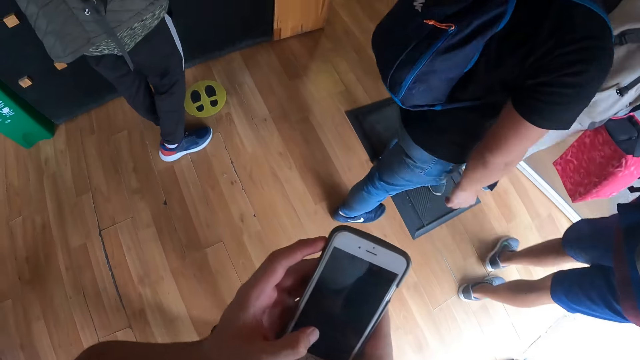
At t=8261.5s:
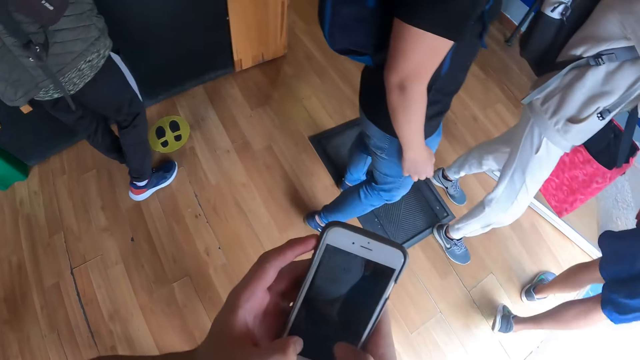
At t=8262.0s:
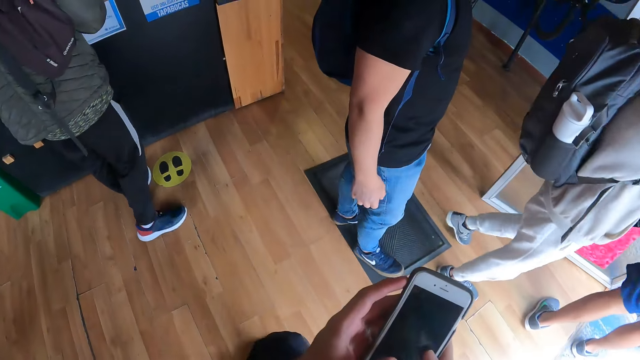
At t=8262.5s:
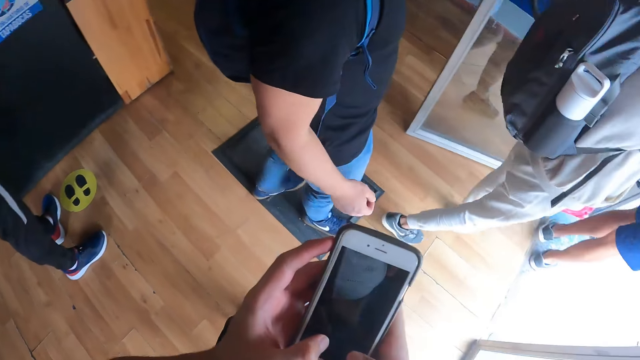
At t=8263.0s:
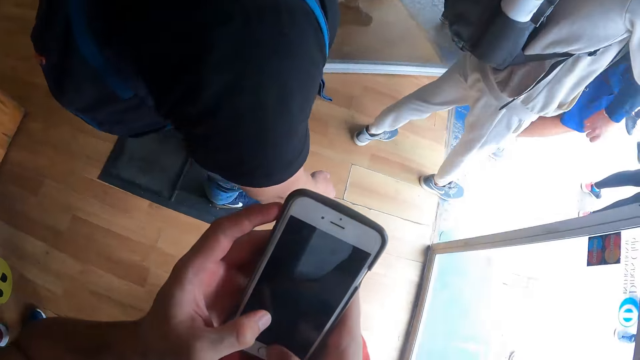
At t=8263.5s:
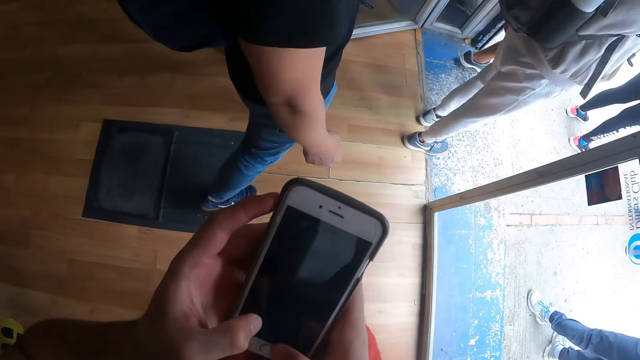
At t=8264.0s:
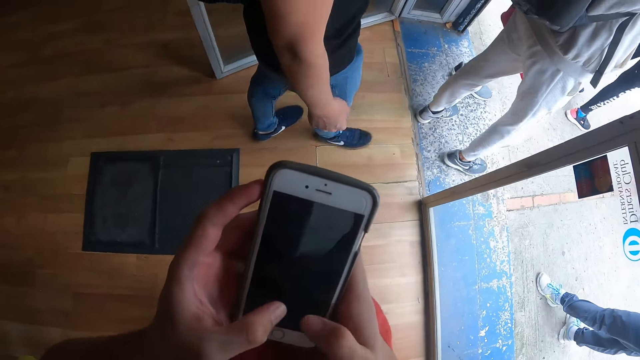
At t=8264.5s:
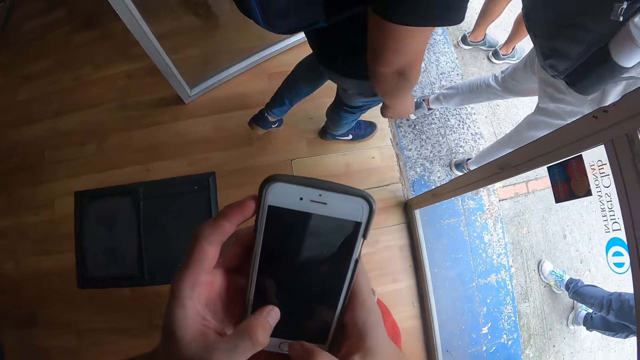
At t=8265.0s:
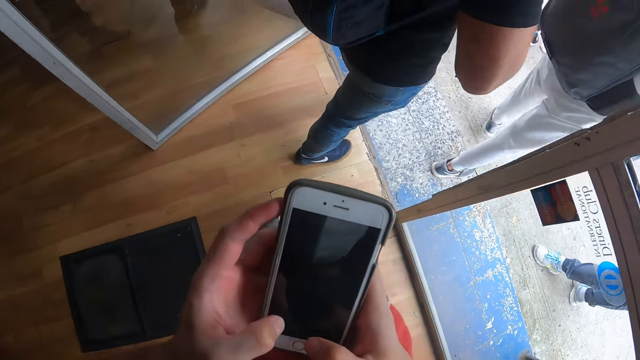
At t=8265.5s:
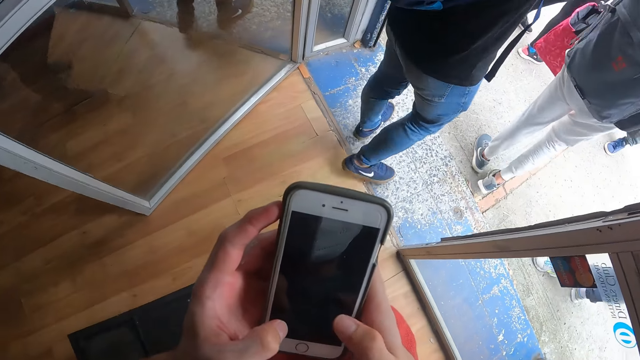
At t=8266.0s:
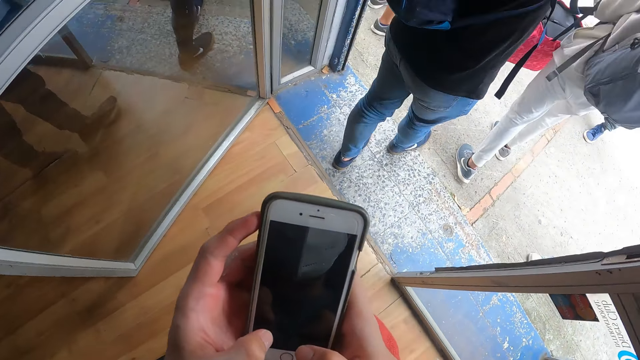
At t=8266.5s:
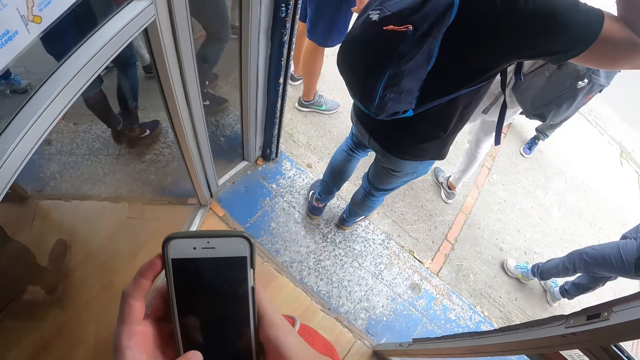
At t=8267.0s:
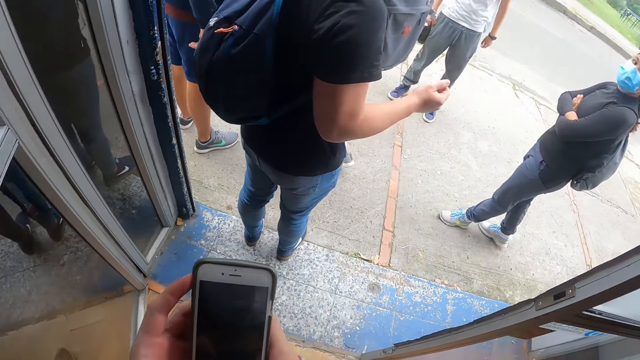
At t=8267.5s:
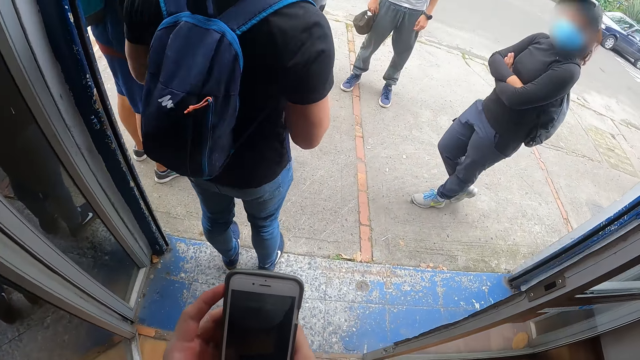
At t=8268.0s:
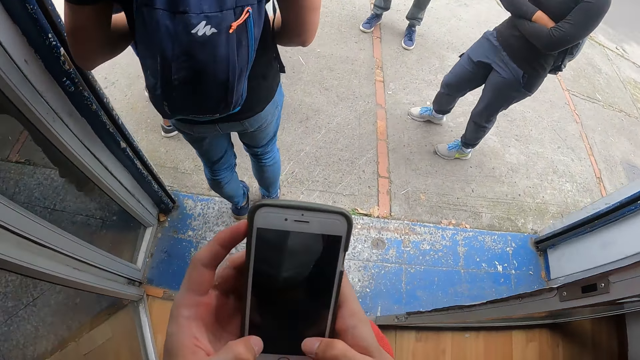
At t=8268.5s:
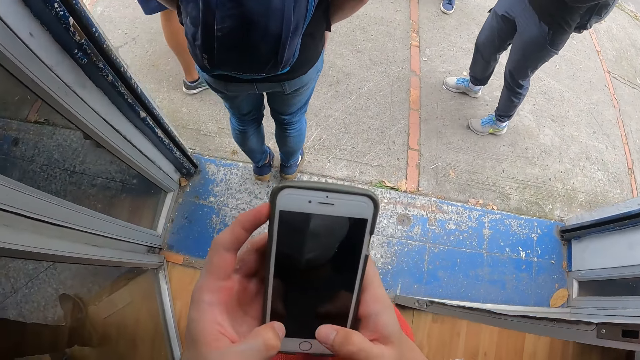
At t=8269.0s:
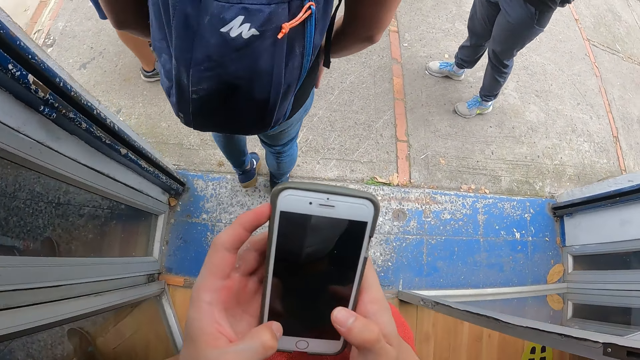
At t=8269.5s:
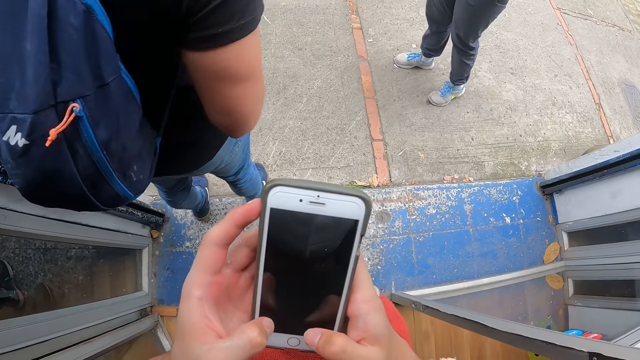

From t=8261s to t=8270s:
A man walks outside. The camera wearer walks outside through the glass door.

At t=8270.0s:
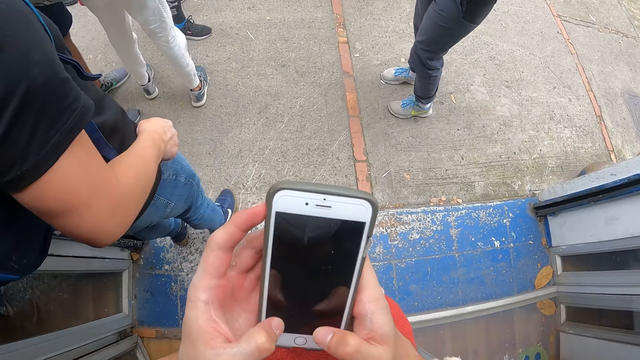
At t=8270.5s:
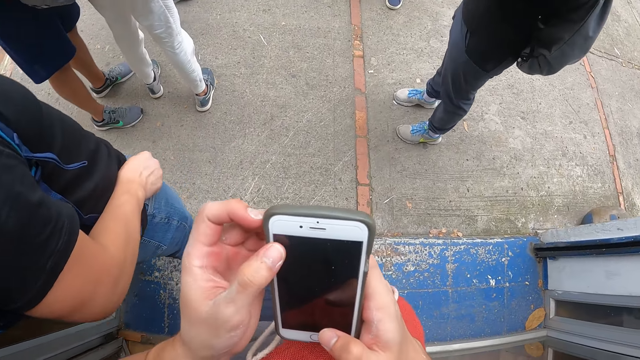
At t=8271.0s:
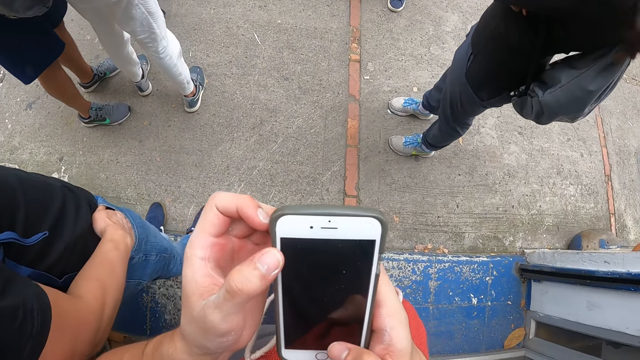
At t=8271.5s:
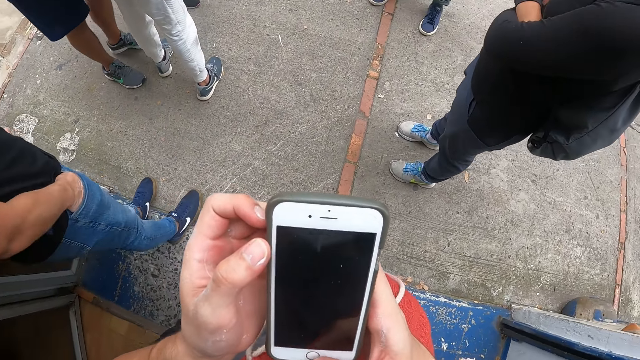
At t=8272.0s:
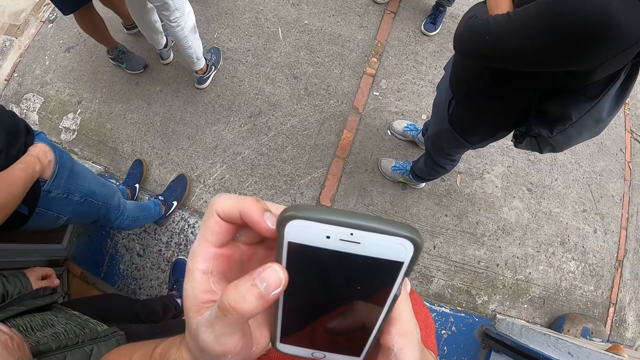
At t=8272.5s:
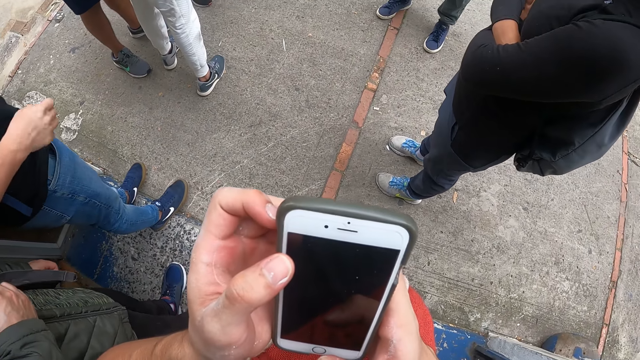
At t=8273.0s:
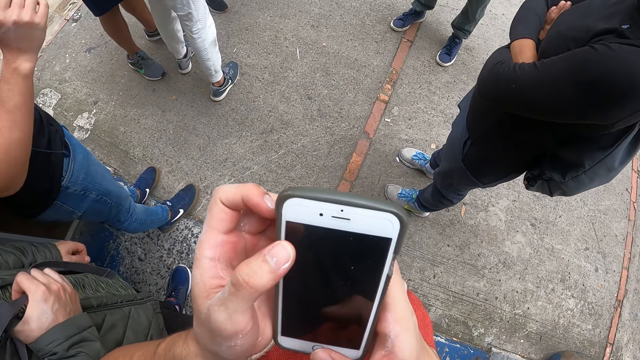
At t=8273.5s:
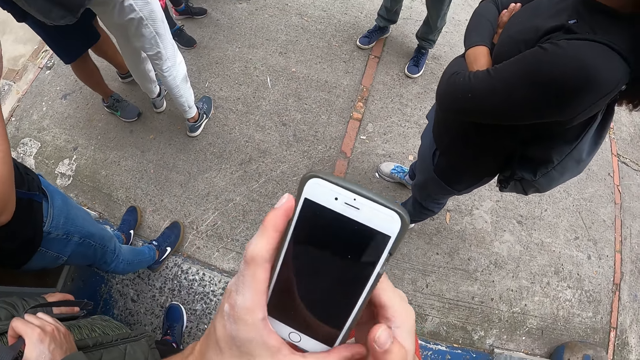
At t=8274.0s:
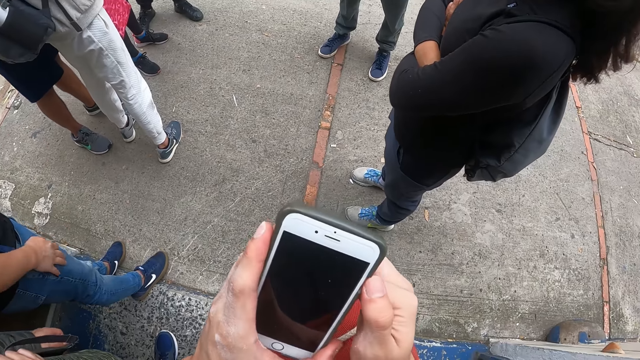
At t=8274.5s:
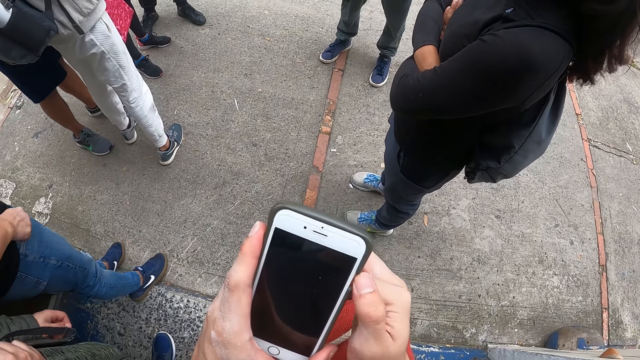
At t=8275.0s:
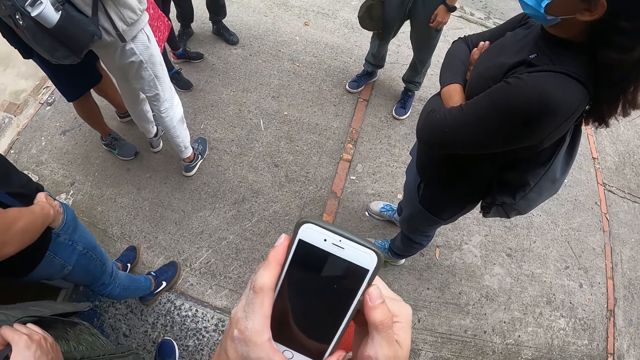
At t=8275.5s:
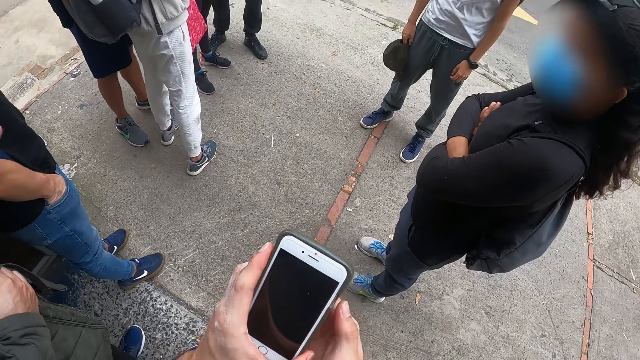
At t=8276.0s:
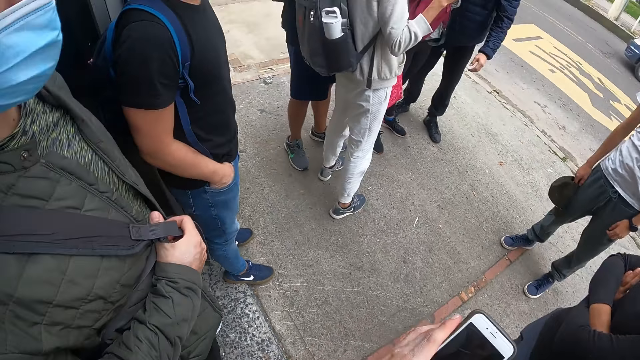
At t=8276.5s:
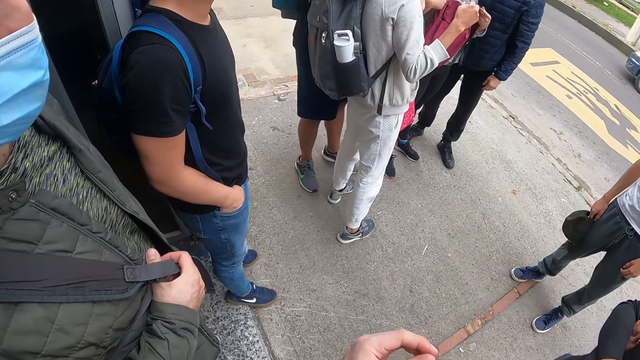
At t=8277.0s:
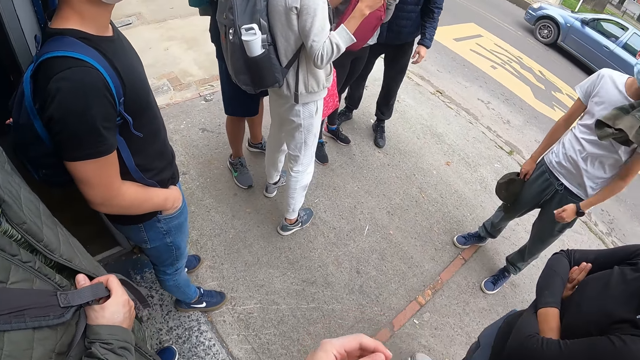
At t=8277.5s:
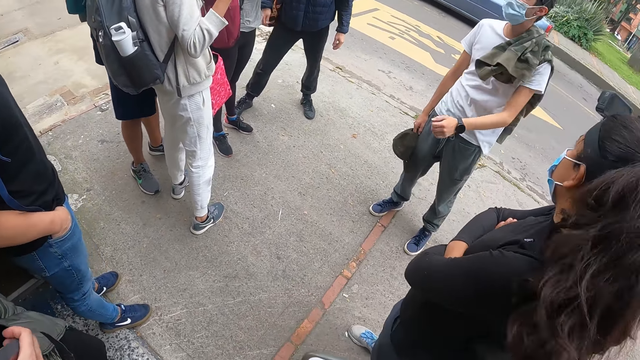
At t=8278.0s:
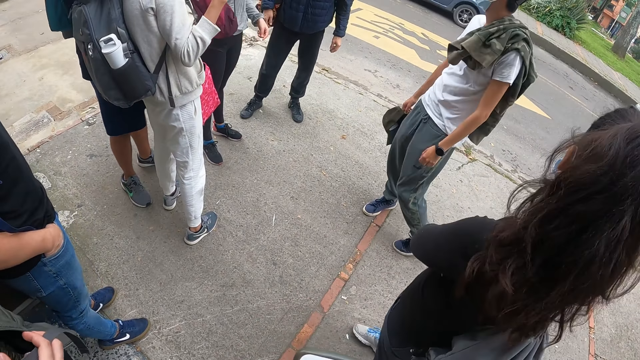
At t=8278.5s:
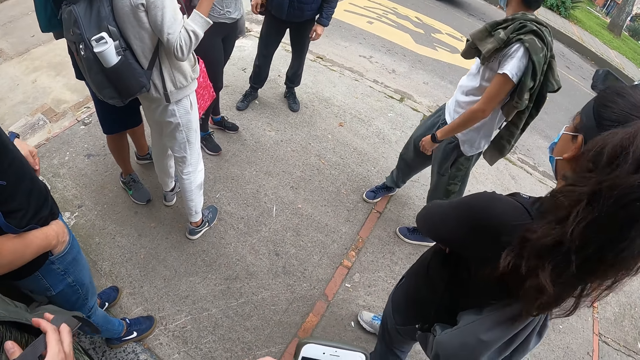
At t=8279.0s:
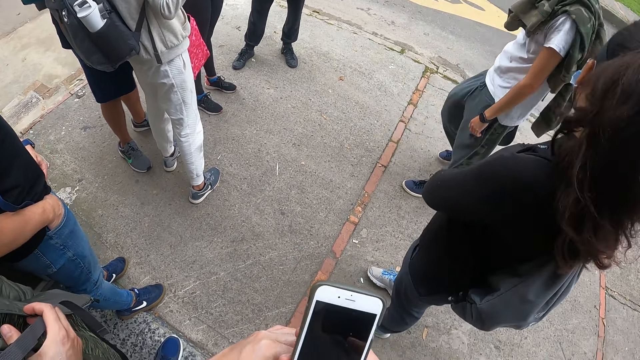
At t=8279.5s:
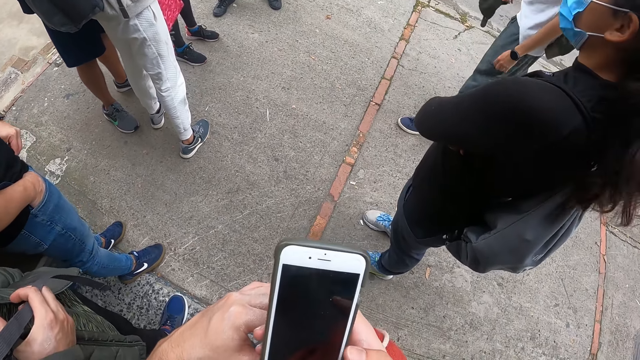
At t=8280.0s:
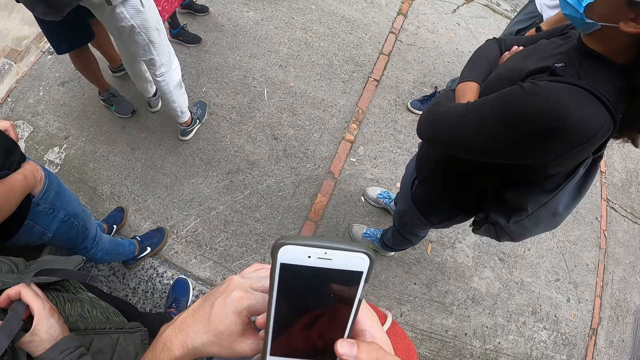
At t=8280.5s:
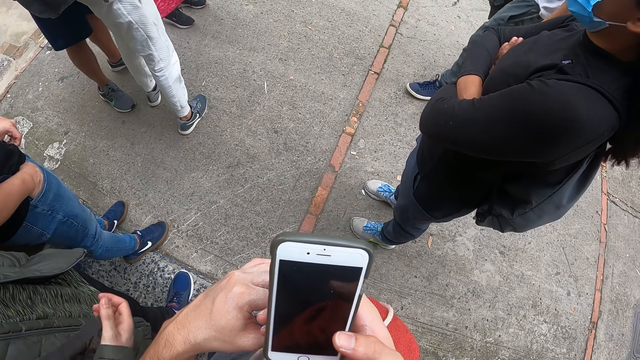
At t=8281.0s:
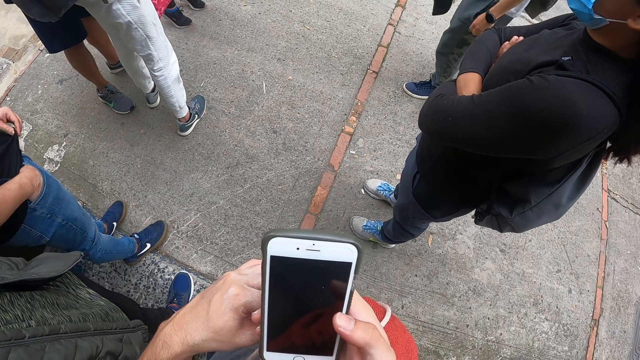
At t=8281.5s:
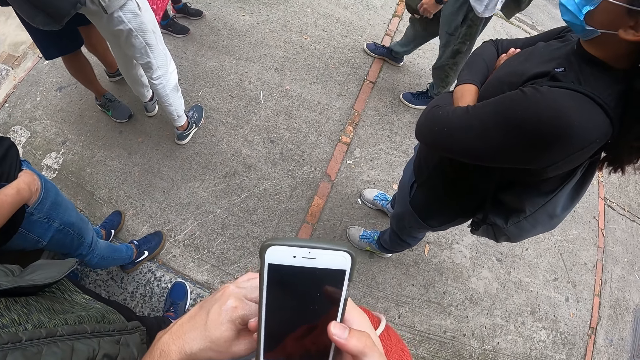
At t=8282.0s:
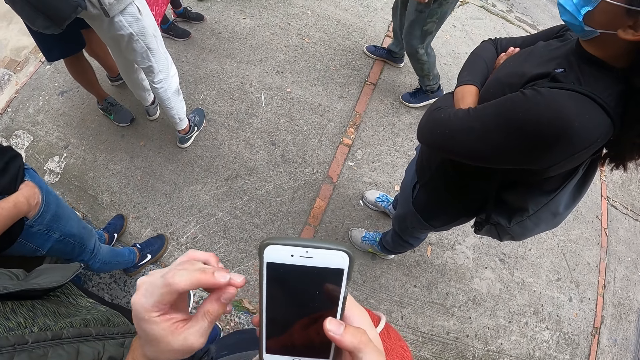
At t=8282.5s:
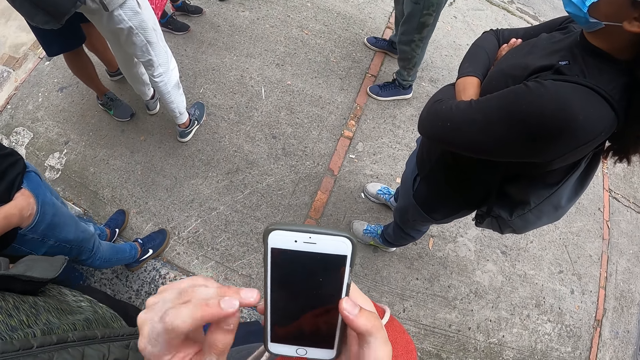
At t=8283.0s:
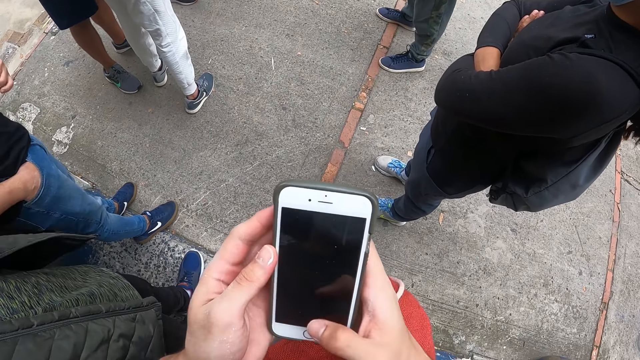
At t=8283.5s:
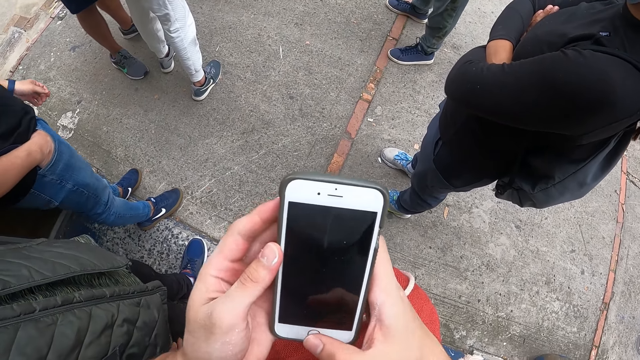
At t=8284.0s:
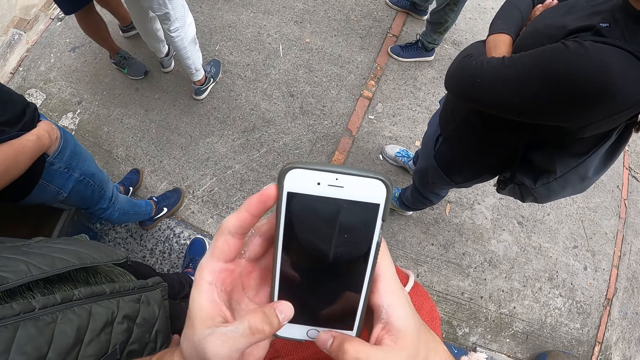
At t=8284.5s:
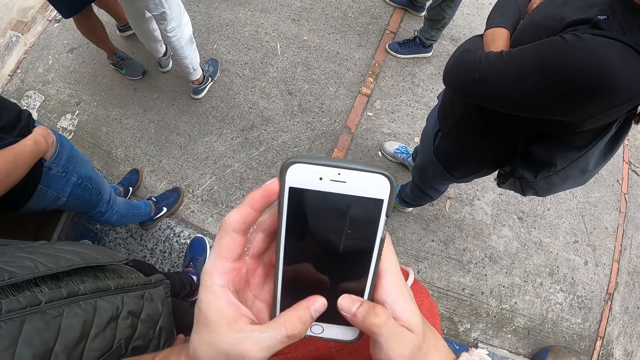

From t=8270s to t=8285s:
The camera wearer uses the phone. The man lifts the hand. The camera wearer switches off the phone. They look around. A man interacts with the camera wearer and a group of people. Another man moves the hands. The camera wearer operates the mobile phone with both hands.
